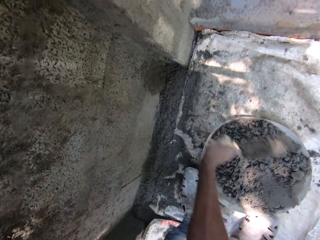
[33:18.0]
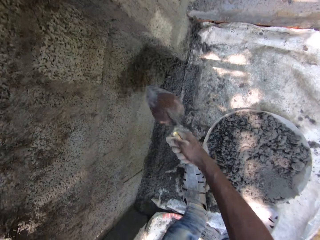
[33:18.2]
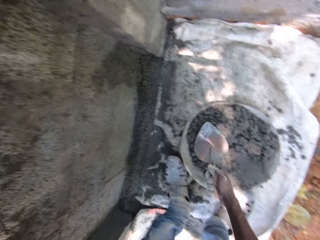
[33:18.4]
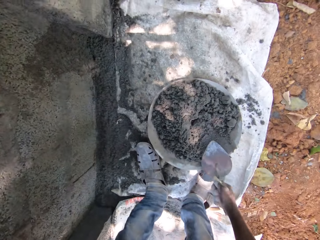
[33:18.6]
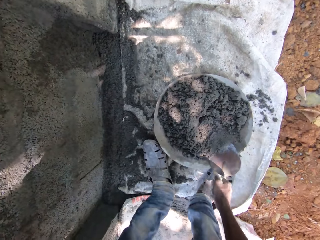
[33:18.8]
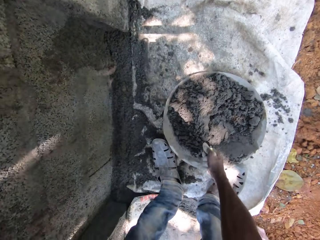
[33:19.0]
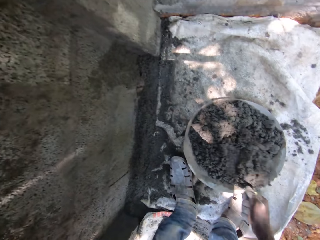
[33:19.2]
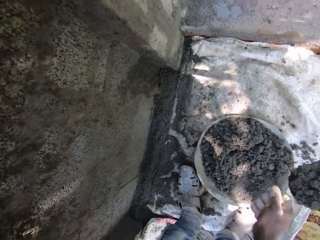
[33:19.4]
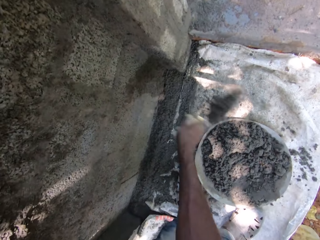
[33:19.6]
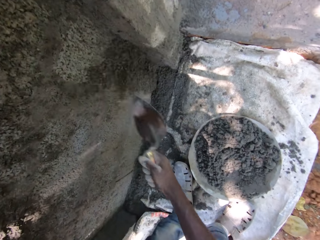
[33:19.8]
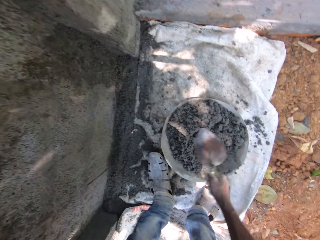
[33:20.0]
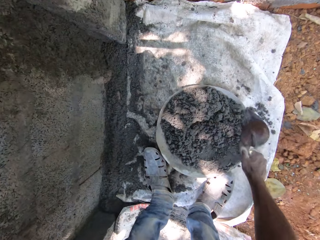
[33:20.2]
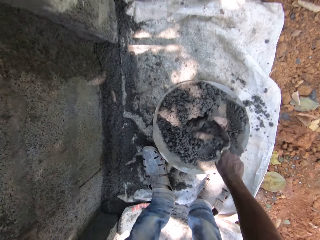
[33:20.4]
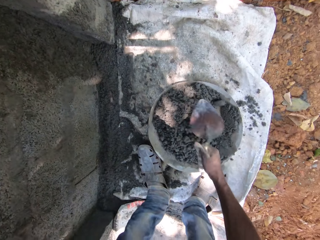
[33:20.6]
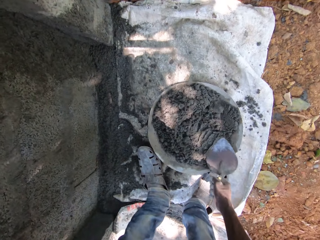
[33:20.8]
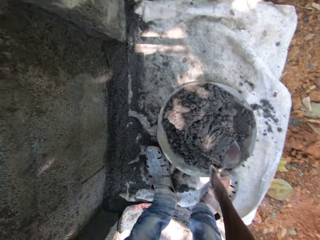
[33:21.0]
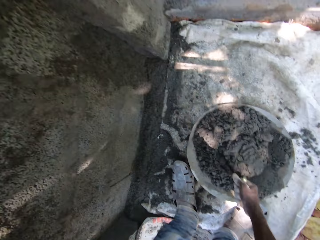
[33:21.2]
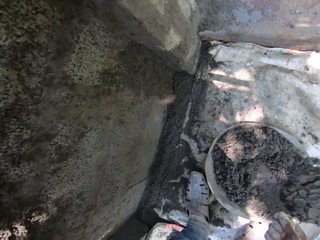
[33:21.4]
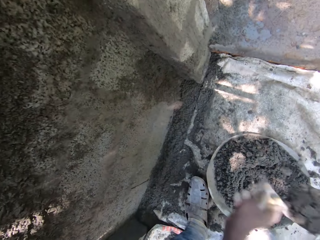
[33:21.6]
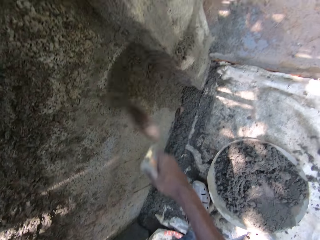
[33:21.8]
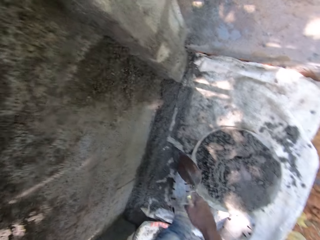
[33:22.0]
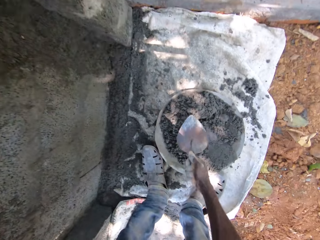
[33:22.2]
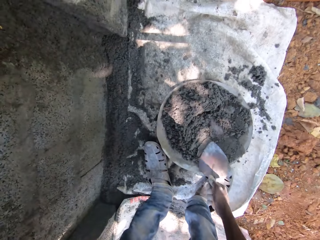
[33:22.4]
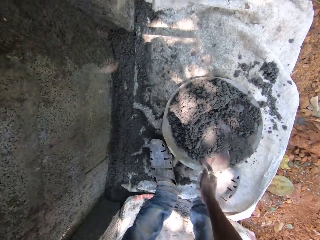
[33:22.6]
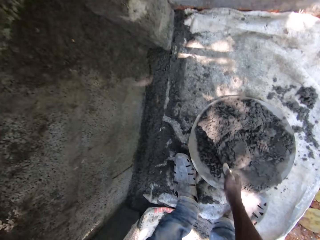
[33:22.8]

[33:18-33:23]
The camera wearer plasters the wall.

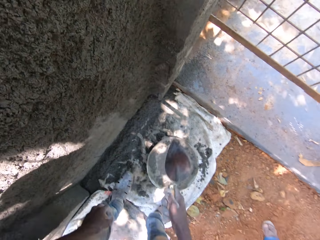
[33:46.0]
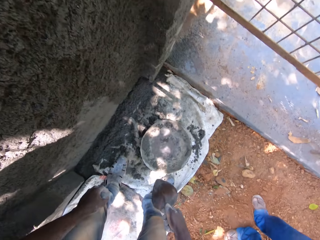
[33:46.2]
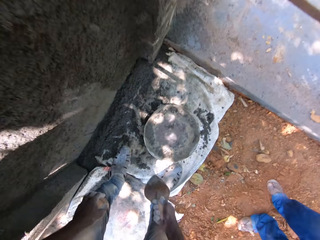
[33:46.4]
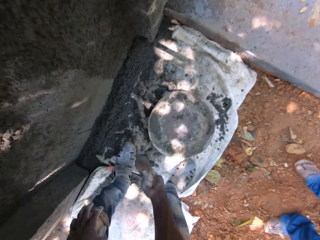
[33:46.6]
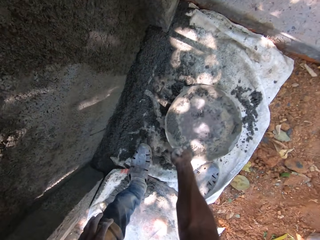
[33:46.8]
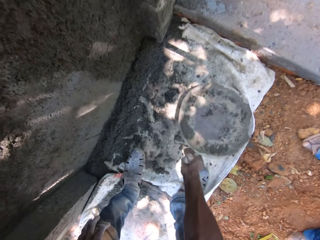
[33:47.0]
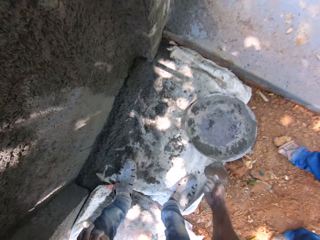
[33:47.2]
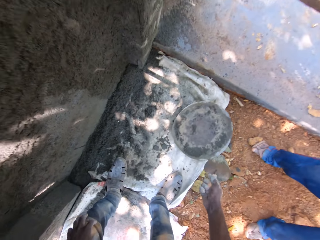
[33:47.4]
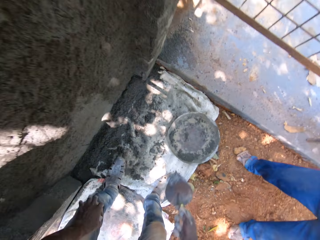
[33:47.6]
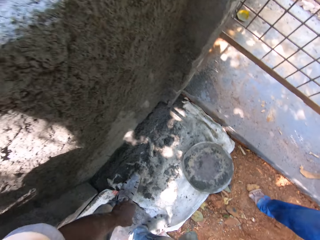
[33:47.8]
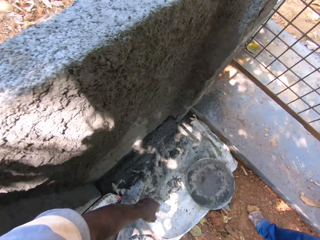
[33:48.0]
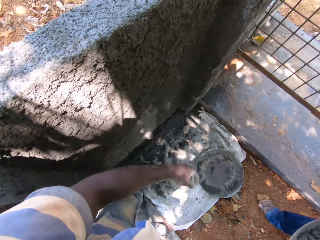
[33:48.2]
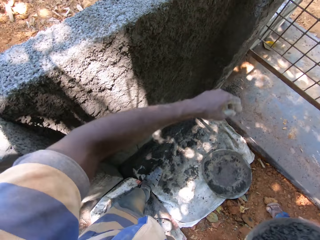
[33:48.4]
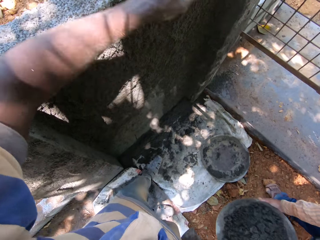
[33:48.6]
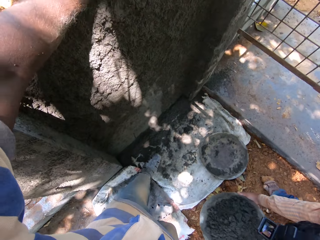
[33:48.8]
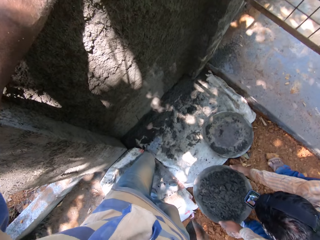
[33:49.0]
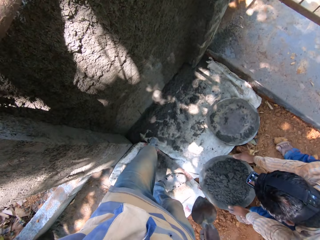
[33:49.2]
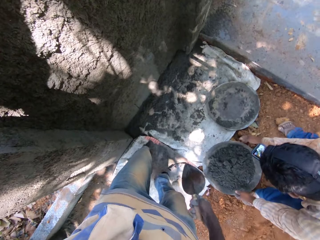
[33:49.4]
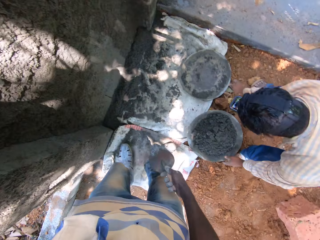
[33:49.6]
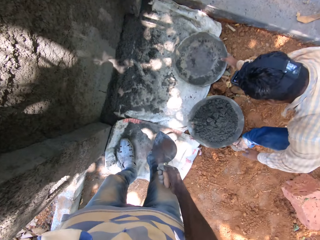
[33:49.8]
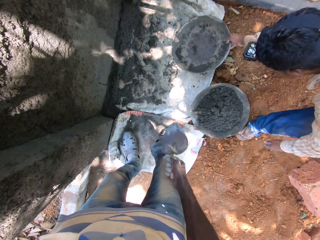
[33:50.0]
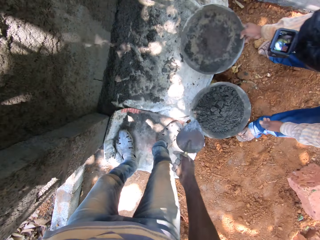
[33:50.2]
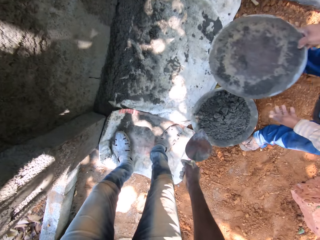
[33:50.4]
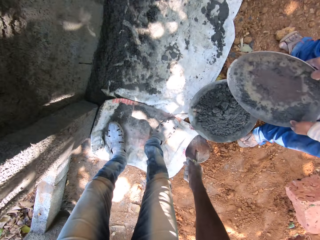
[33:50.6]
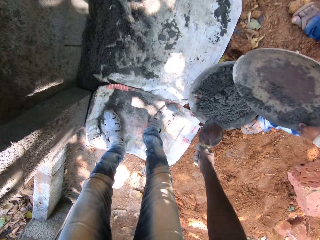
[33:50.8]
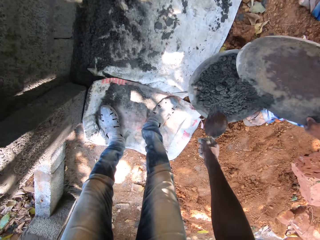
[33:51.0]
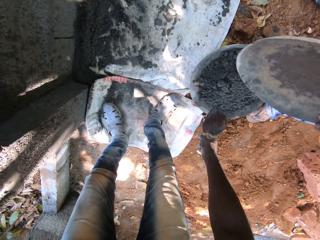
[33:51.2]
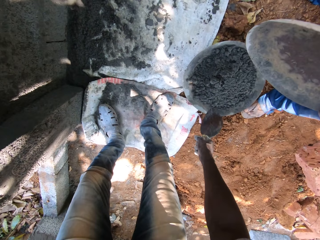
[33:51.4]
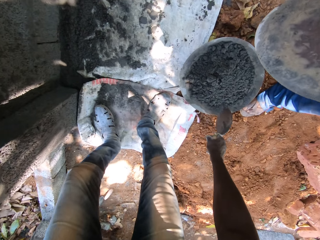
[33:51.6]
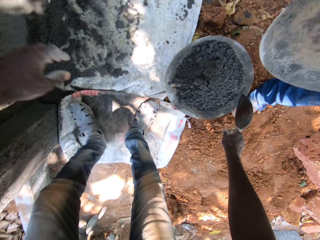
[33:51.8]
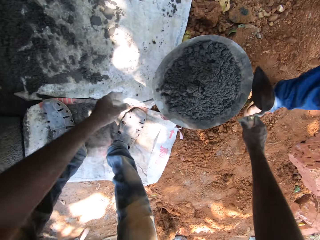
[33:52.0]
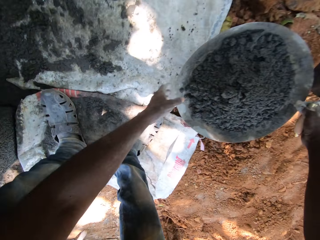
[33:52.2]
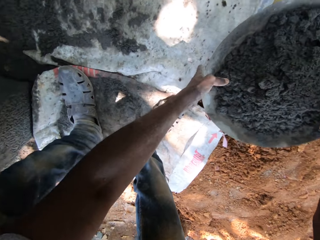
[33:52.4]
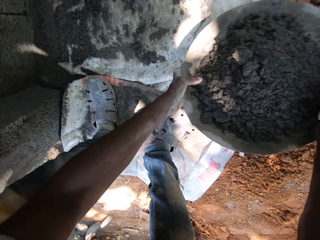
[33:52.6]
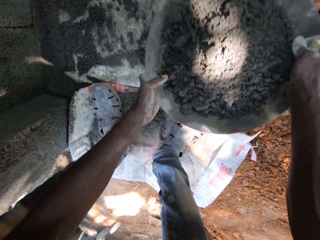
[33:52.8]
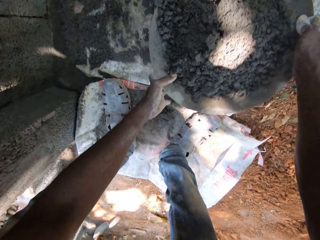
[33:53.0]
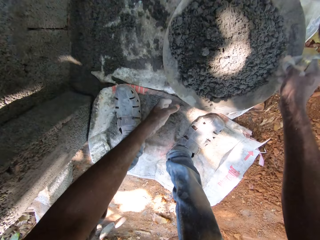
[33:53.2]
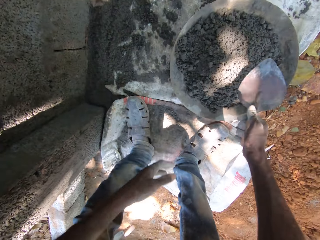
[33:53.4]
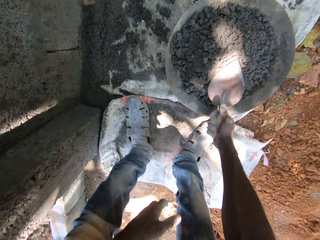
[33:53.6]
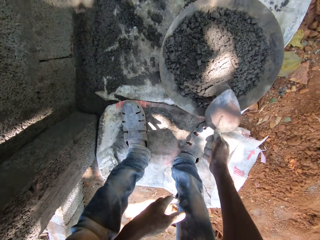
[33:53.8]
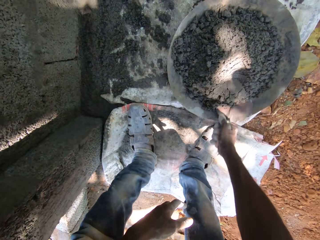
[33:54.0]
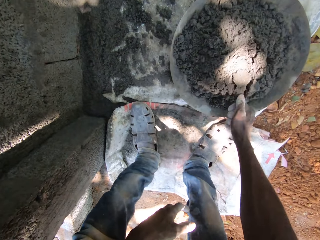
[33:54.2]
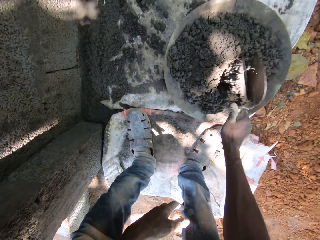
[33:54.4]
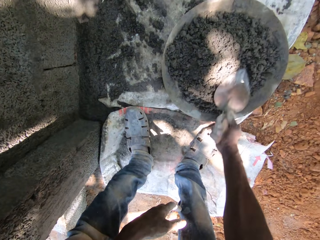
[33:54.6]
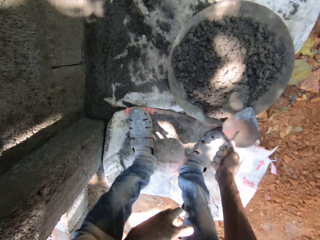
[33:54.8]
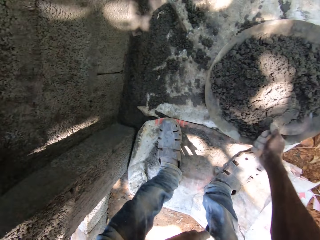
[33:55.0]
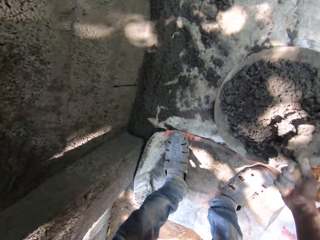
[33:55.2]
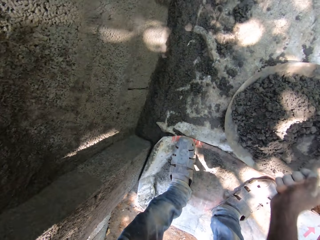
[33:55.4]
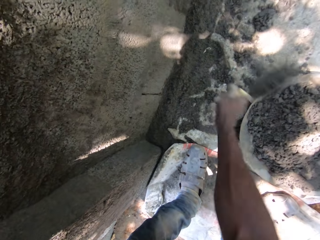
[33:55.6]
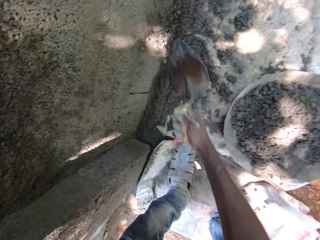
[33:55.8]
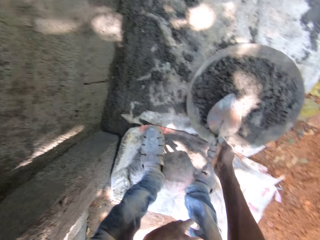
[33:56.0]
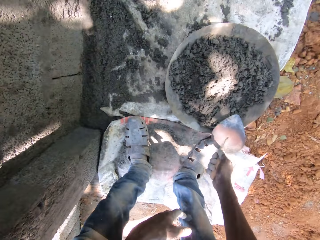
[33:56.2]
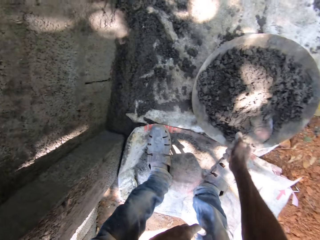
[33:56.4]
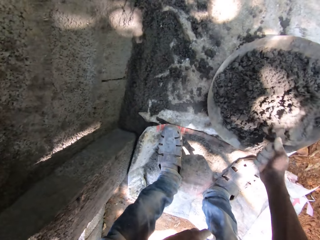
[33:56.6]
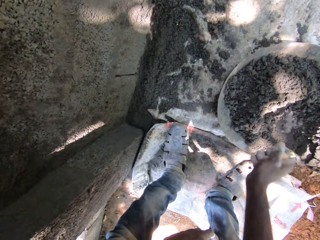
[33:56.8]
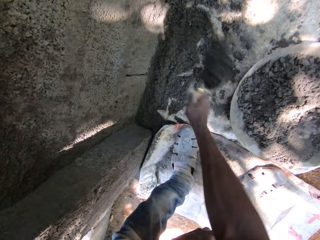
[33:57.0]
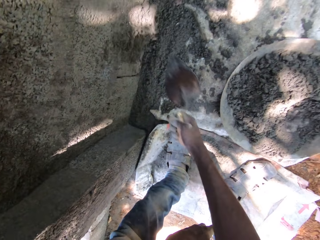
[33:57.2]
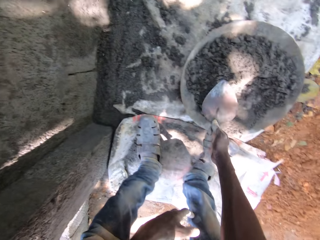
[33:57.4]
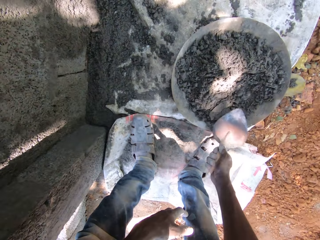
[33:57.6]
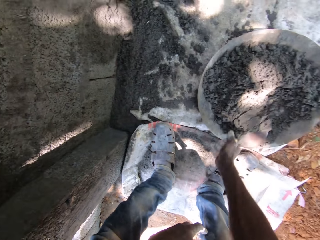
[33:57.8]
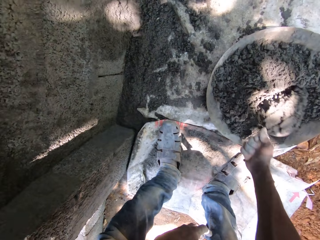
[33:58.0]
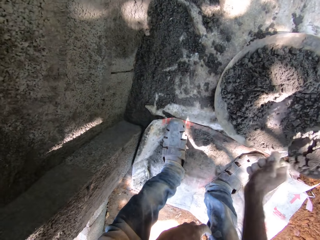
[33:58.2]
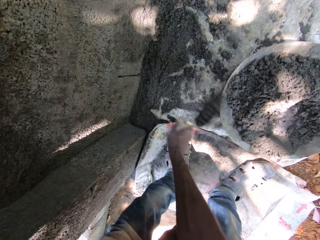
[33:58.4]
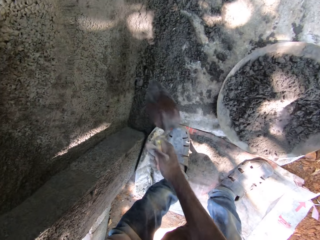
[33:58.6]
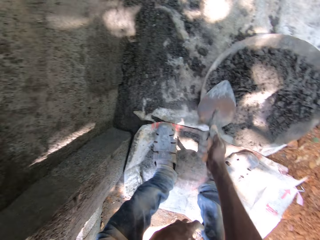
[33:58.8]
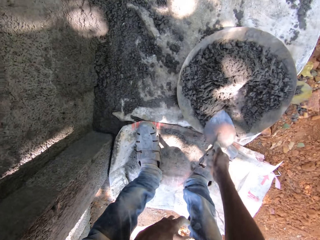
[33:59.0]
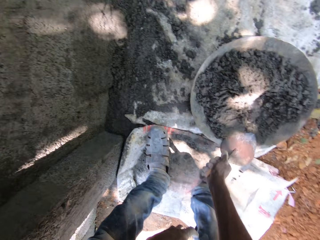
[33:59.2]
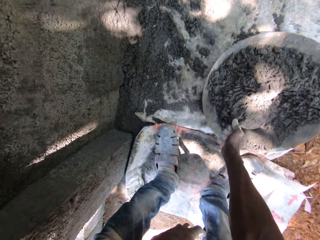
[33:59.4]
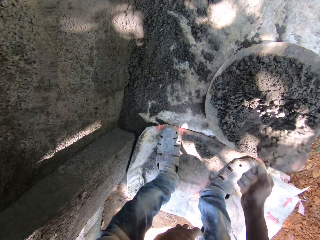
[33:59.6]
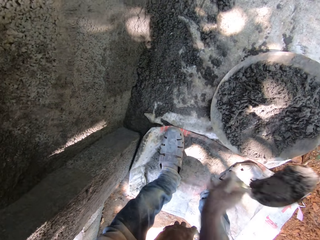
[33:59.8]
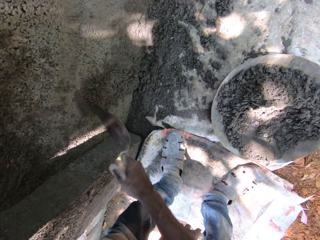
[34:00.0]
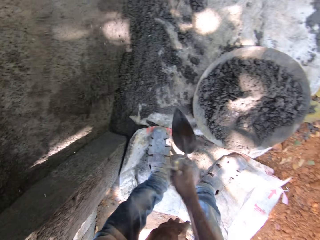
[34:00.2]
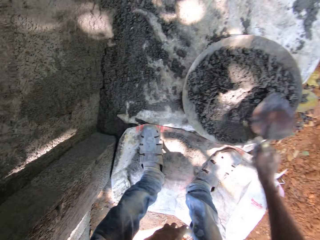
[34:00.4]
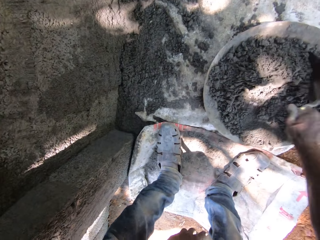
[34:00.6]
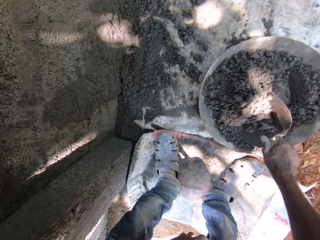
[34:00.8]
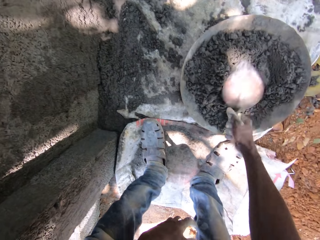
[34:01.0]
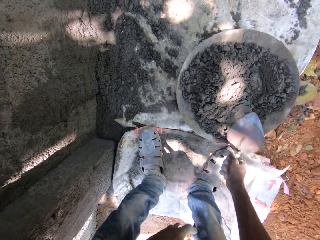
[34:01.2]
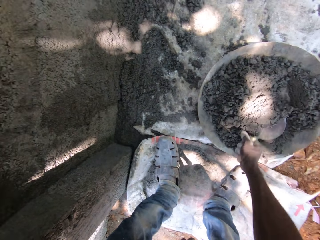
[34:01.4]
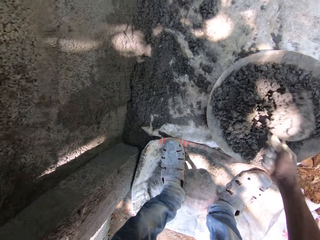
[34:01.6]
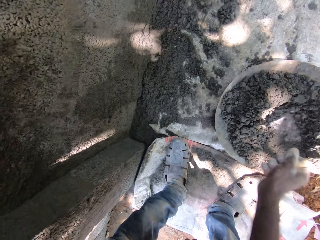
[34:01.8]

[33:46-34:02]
The camera wearer moves the basin aside. He lifts his left hand on the wall. A man drops a tray of cement on the ground with both hands. The camera wearer stands. He holds the trowel with his right hand. He picks the basin of cement concrete and puts the basin of cement concrete down. He plasters the wall with cement from the tray with the trowel in his right hand. He mixes the cement concrete.
